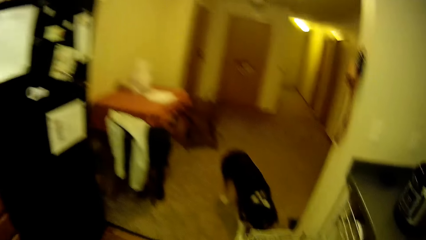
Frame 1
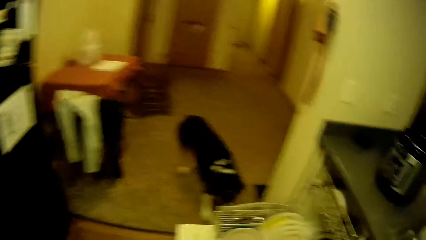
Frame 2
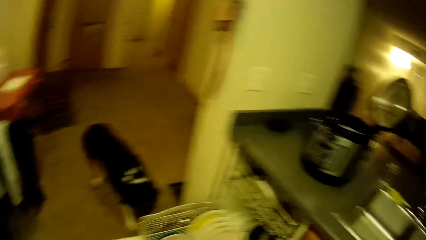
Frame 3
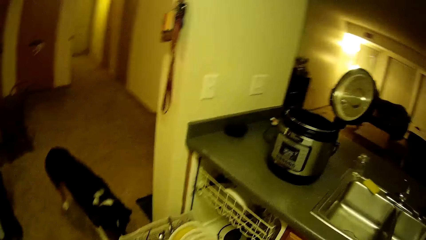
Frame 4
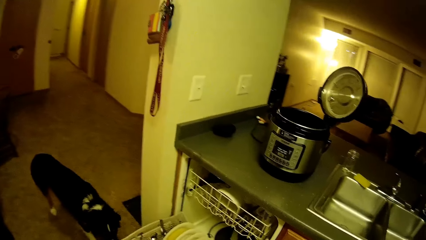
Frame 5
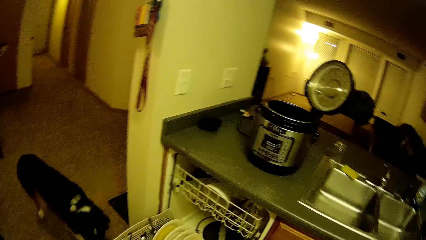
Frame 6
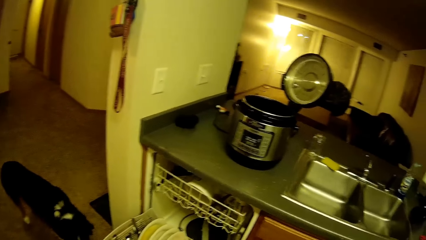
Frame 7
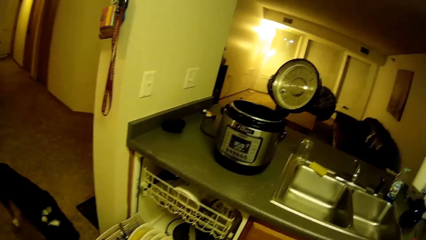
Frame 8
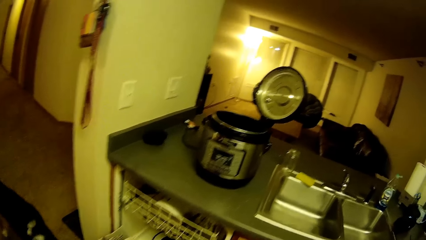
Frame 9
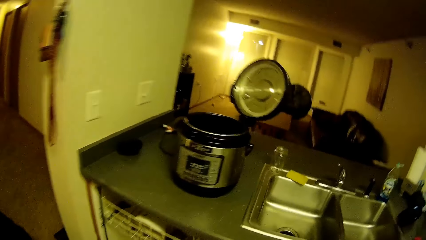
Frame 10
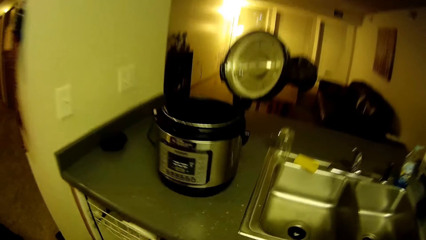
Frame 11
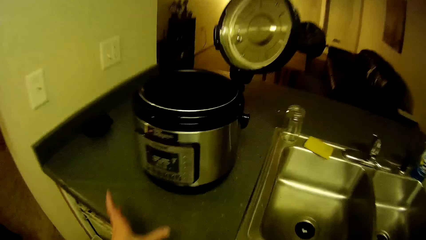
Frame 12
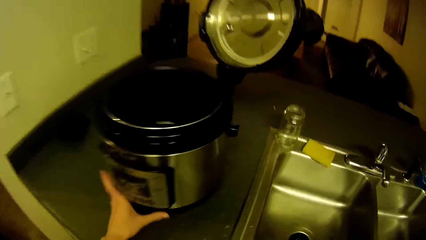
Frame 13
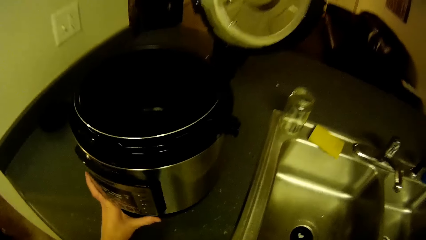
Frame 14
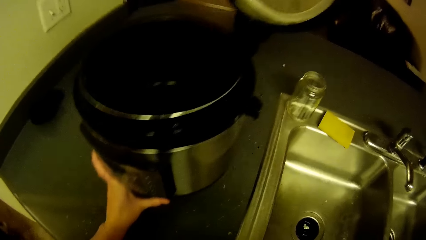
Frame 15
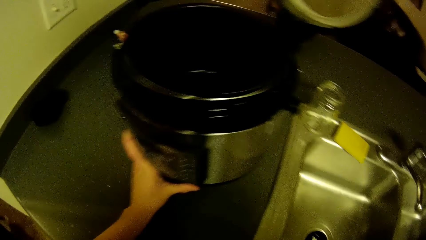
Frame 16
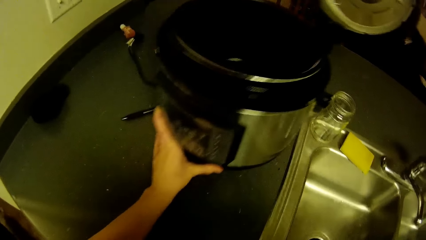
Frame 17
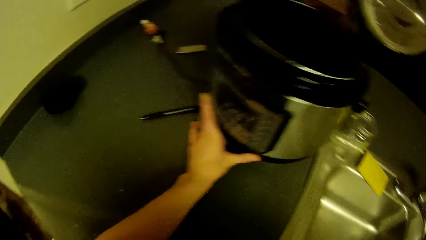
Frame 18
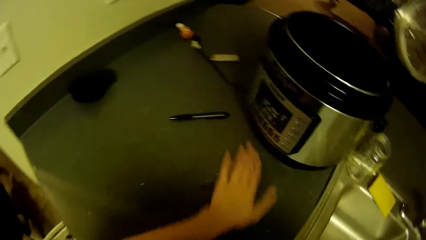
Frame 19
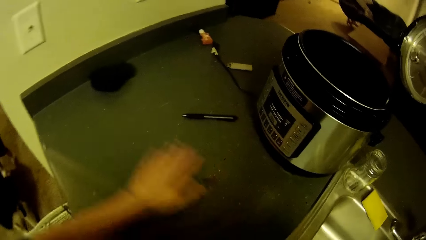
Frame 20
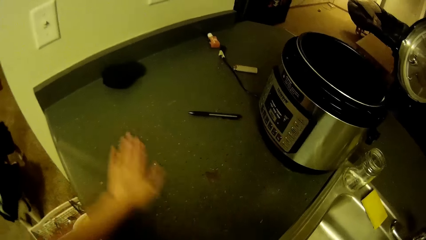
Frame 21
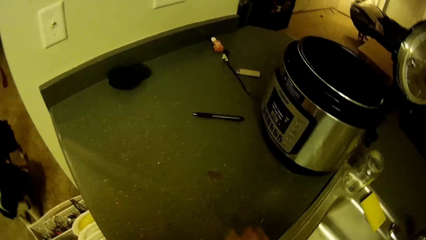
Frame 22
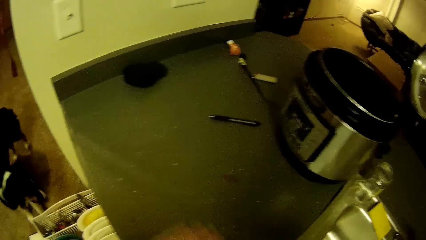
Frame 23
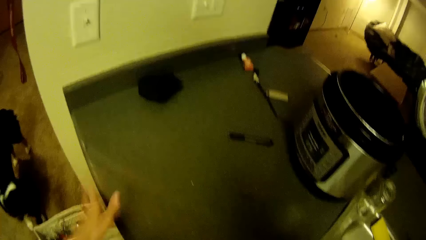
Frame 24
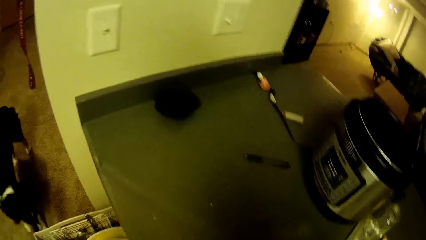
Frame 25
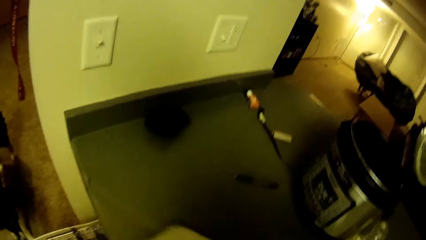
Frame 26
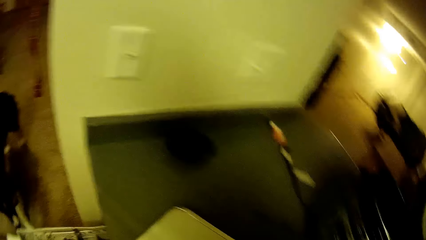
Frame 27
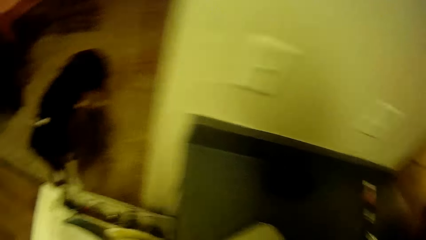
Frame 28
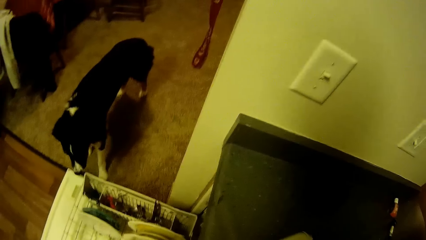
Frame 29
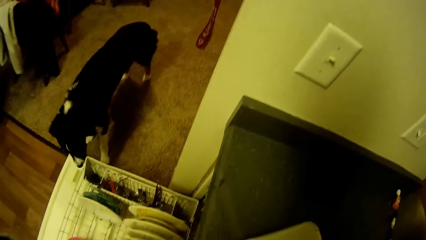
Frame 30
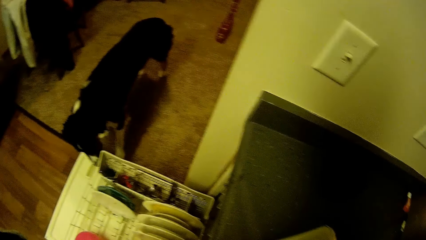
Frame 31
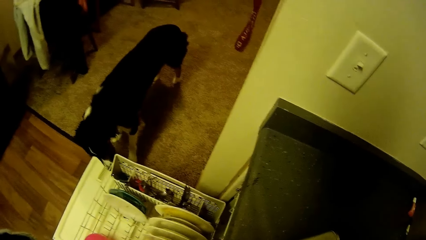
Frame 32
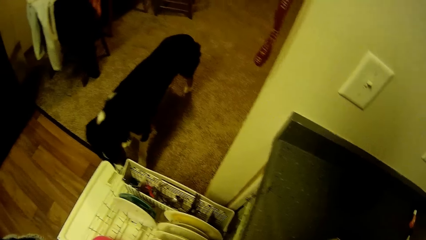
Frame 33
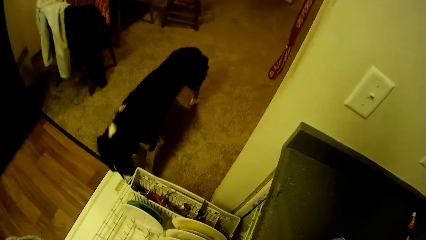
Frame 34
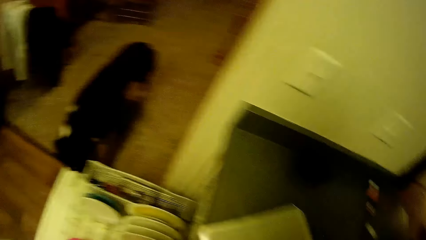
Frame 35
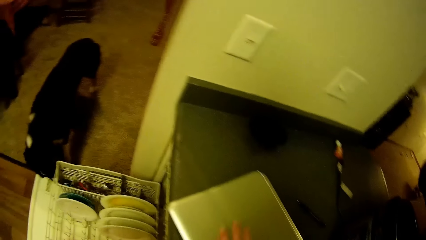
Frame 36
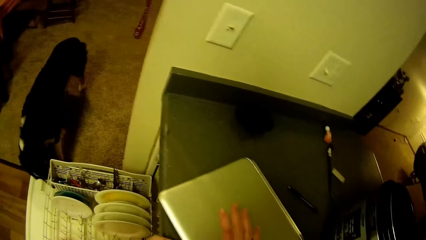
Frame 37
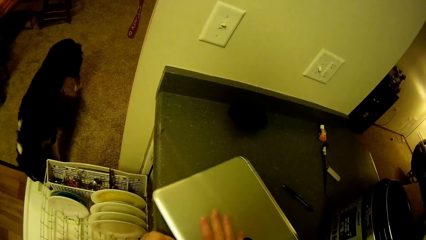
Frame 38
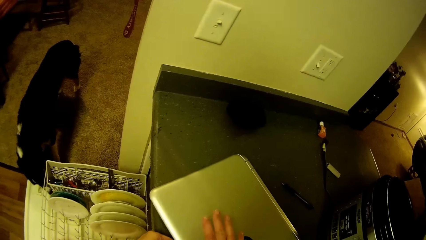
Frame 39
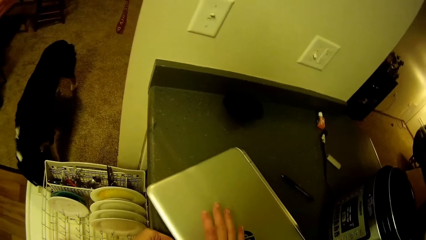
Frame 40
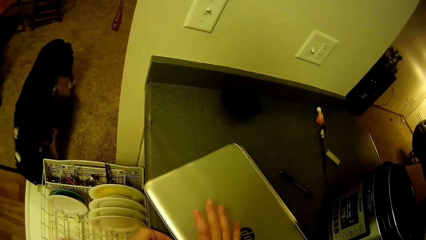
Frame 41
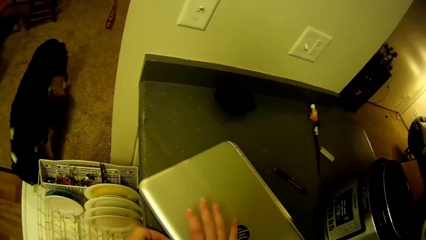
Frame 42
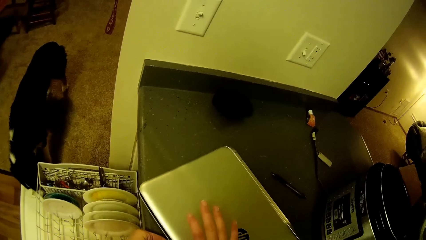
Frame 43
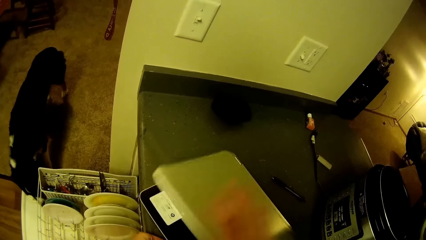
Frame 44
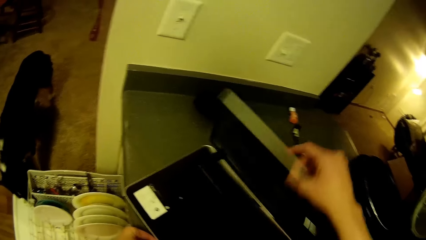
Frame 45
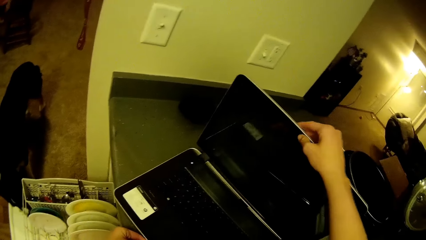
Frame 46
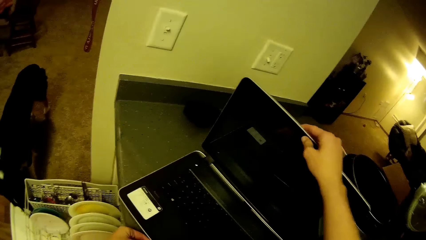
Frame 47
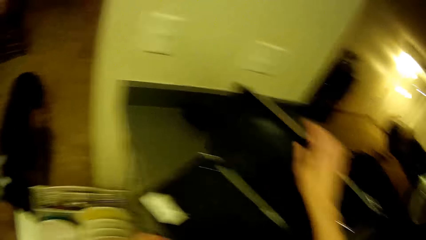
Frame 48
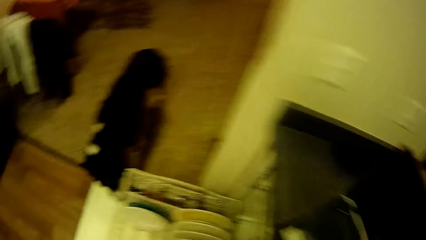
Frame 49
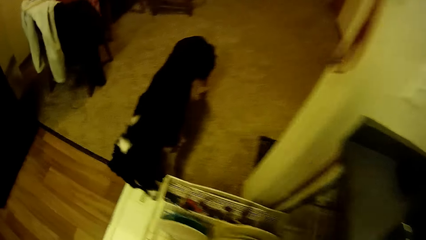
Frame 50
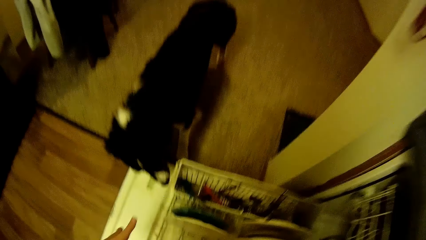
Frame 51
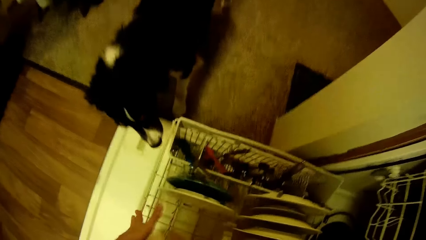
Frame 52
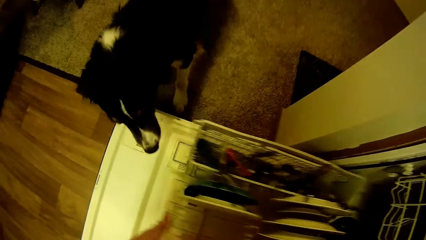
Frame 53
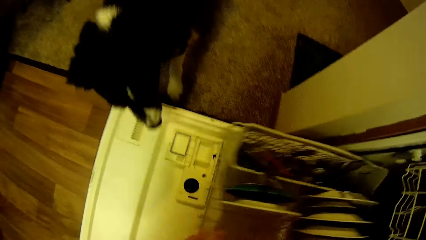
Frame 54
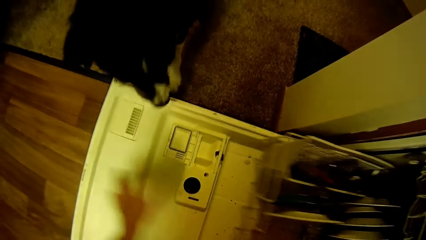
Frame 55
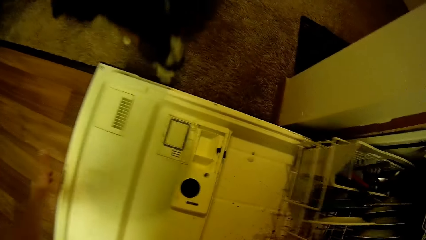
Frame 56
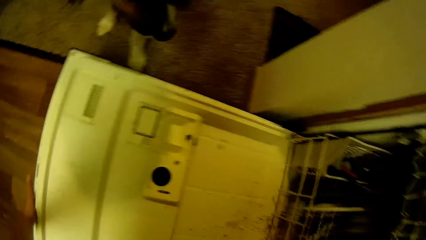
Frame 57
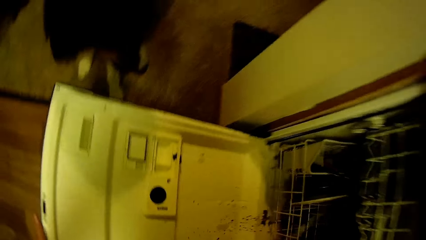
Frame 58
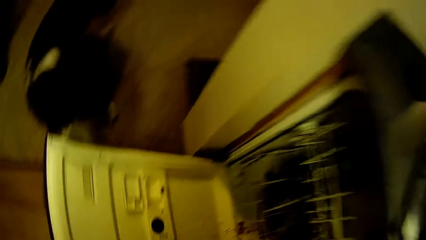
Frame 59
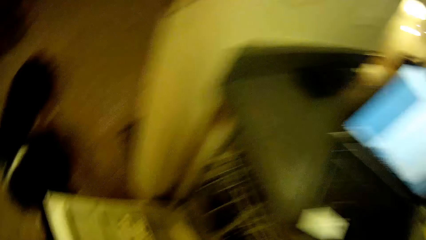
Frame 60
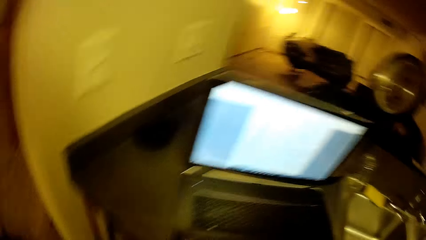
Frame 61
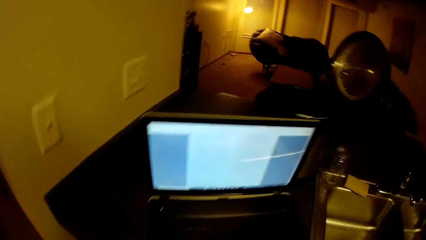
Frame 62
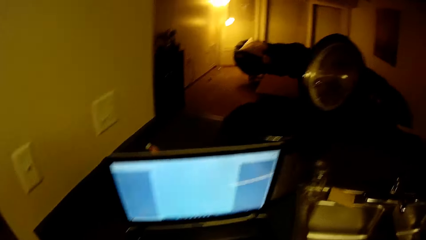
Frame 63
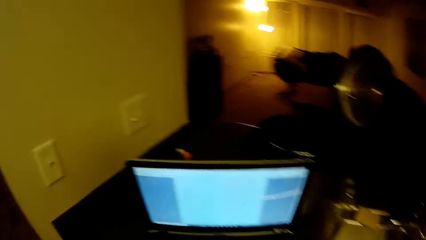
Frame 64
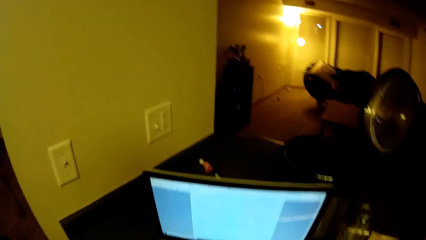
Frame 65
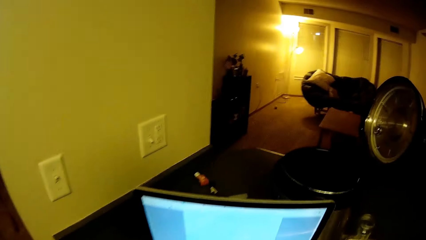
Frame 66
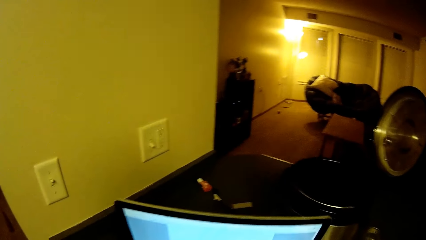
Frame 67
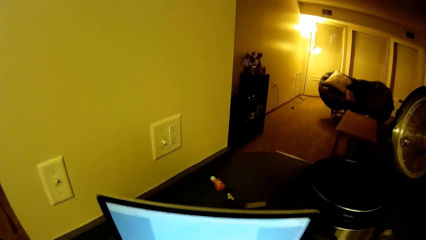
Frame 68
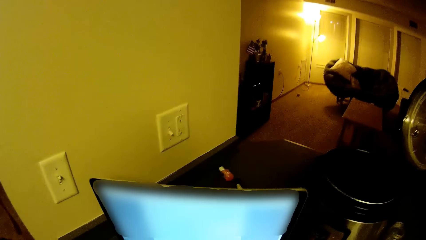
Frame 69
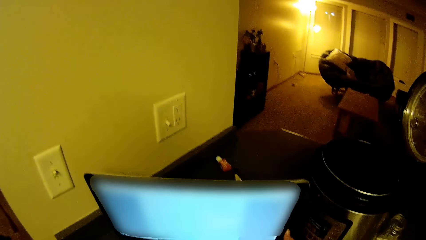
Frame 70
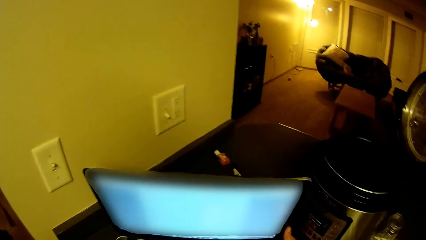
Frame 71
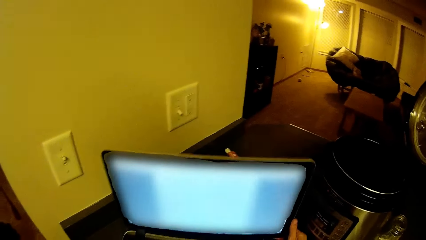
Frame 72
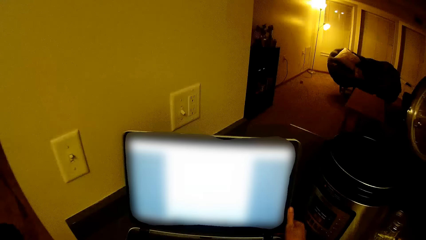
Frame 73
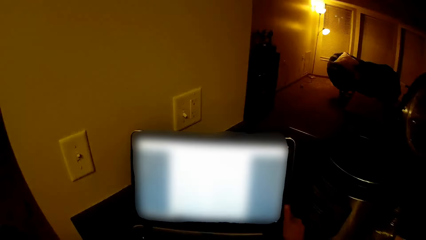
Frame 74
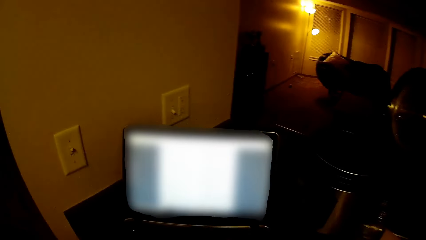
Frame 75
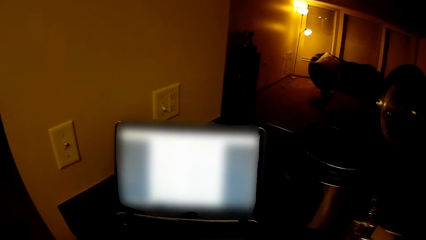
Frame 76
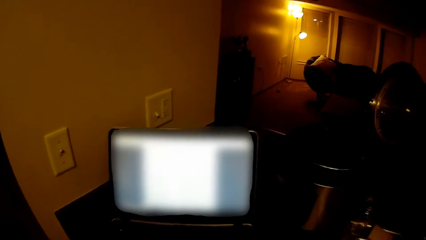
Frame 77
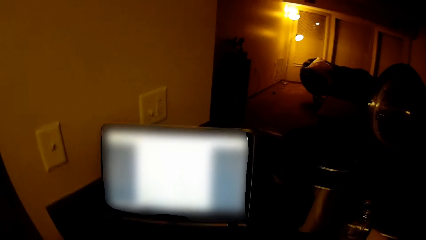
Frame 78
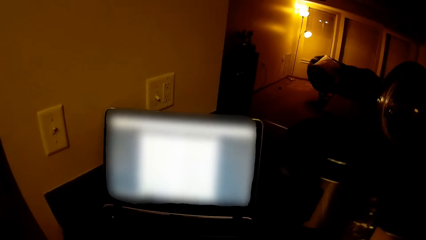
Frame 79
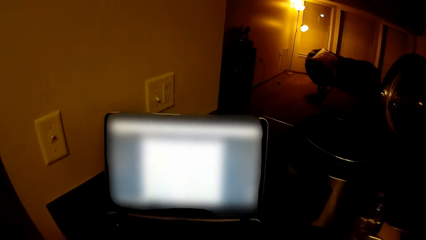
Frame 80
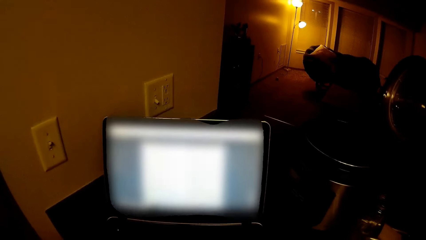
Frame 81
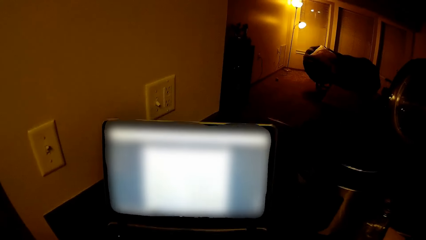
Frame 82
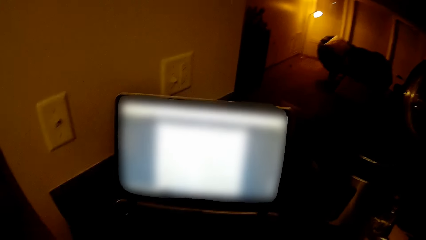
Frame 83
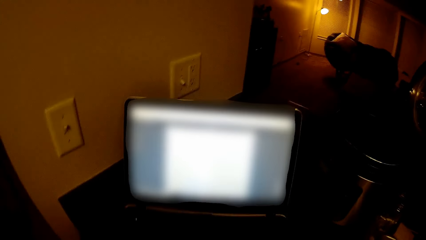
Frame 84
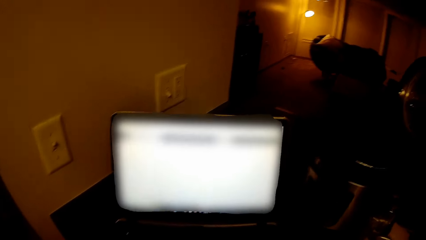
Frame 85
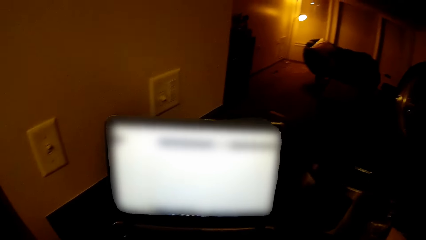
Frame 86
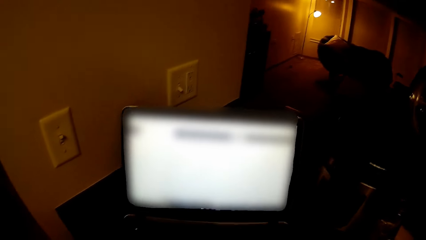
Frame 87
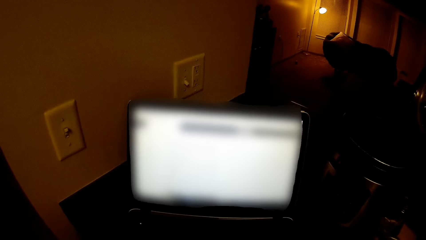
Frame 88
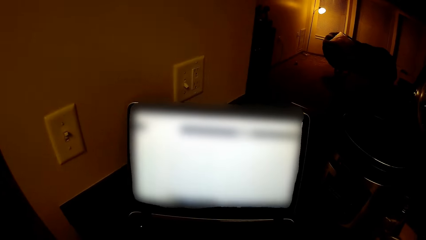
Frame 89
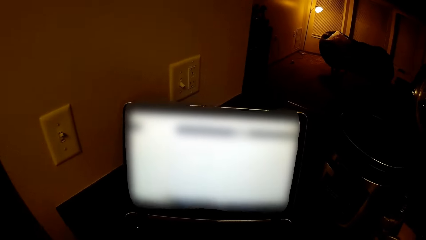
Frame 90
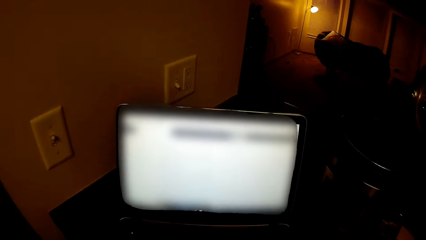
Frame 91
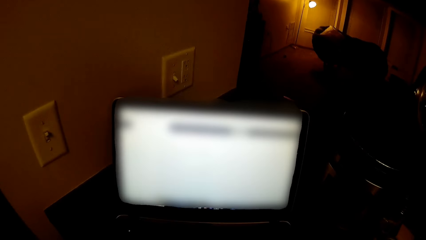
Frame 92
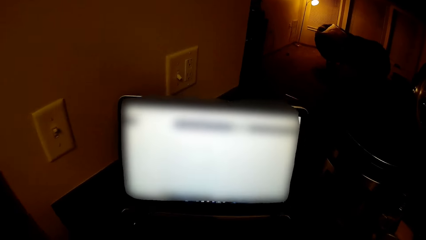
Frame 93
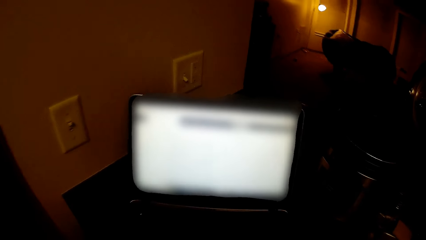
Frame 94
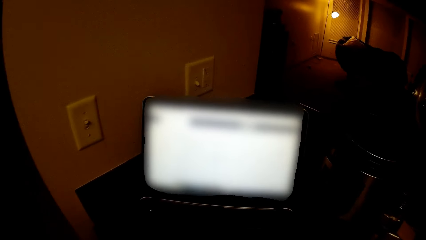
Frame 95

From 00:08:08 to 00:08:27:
A dog stands on the passage floor. The camera wearer adjusts an air fryer on the kitchen slab with his left hand. He wipes the kitchen slab with his left hand. He drops the laptop on the kitchen slab with his right hand. He opens the laptop with his right hand. He slides in a kitchen dish drawer with his left hand. He closes the kitchen dish drawer with his left hand. He adjusts the laptop with both hands. He moves the laptop screen. He operates on the laptop with his right hand.
